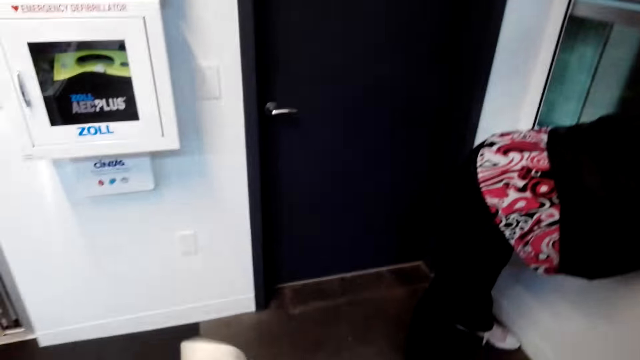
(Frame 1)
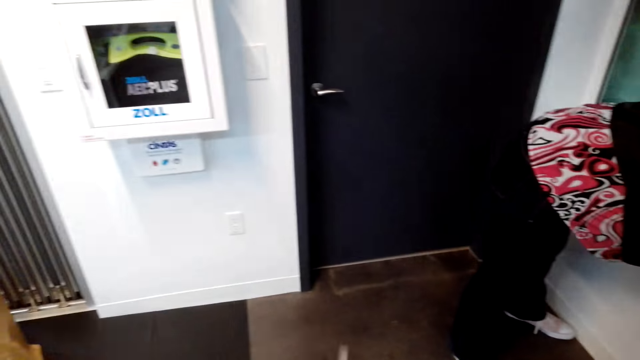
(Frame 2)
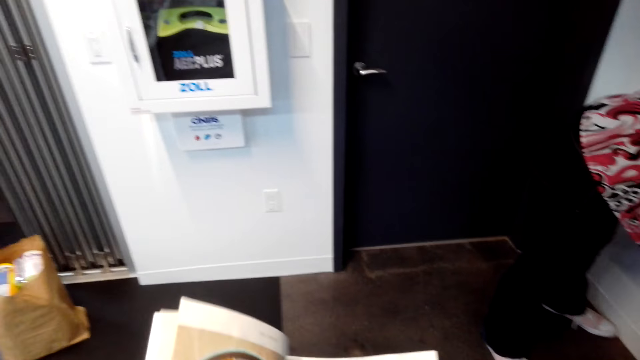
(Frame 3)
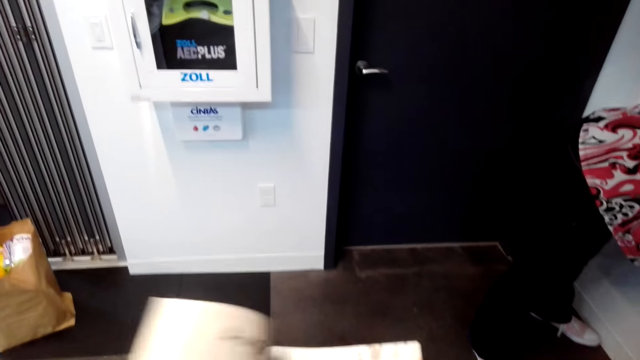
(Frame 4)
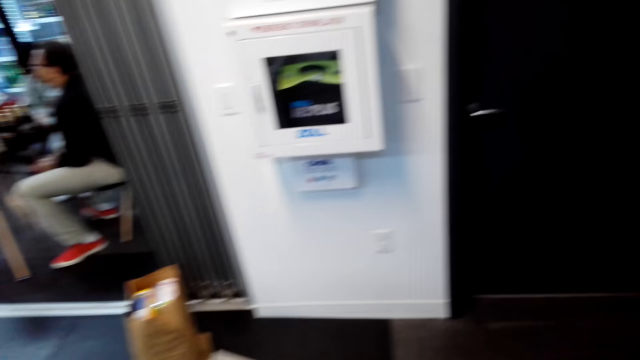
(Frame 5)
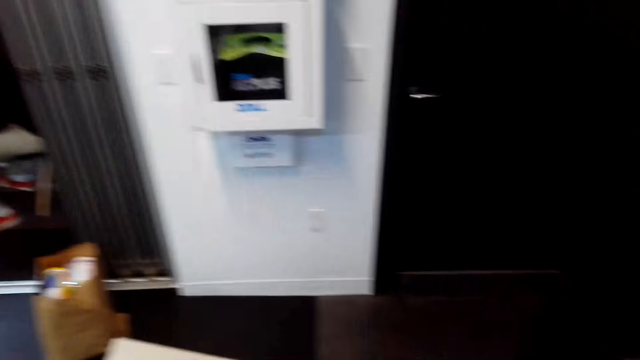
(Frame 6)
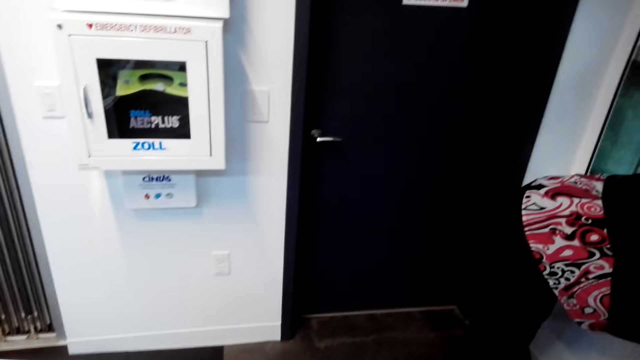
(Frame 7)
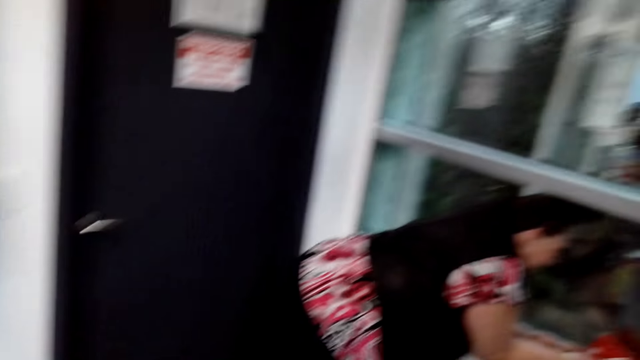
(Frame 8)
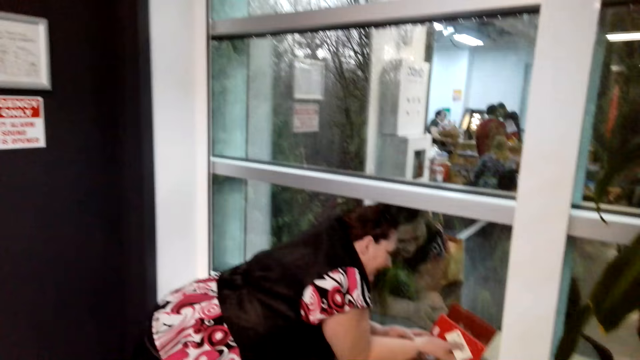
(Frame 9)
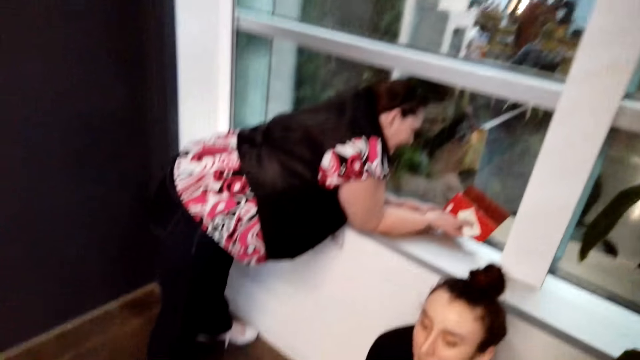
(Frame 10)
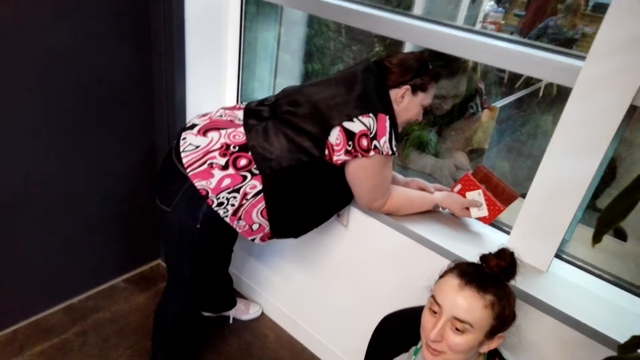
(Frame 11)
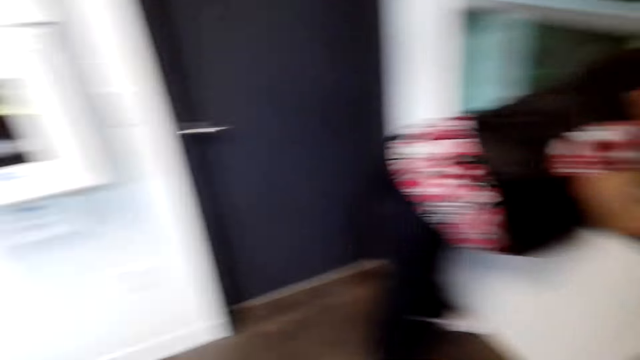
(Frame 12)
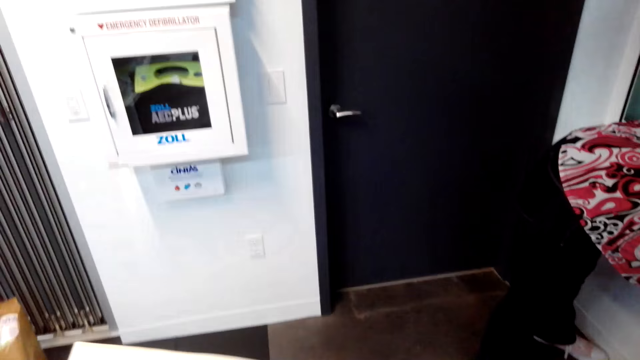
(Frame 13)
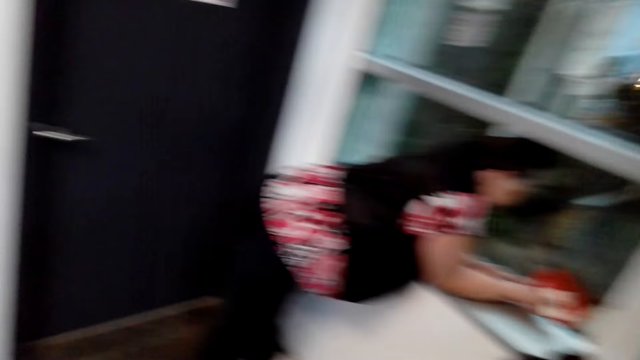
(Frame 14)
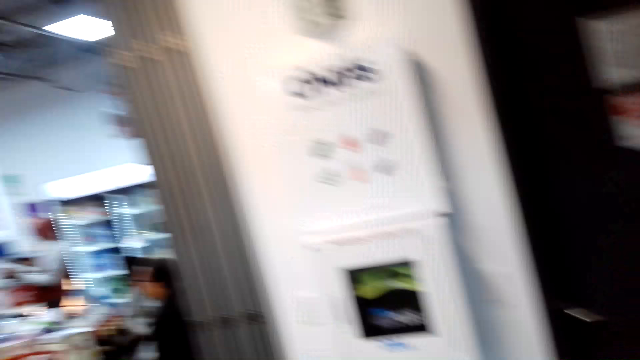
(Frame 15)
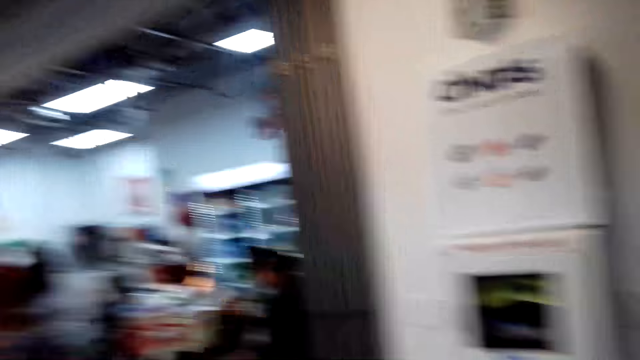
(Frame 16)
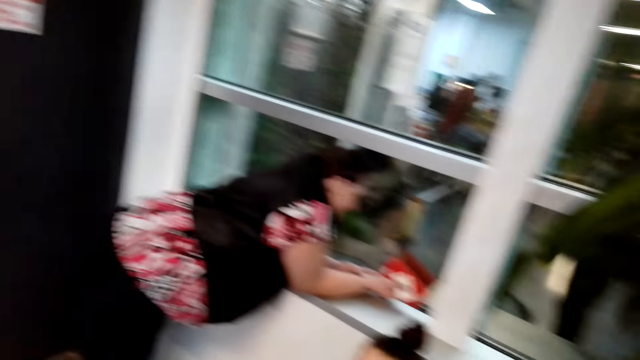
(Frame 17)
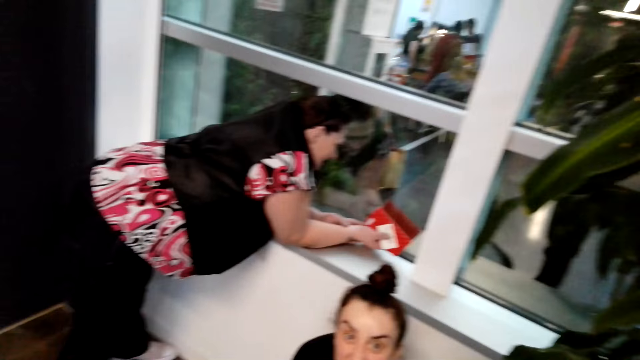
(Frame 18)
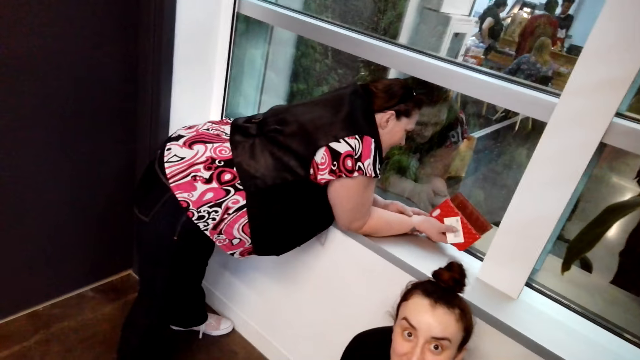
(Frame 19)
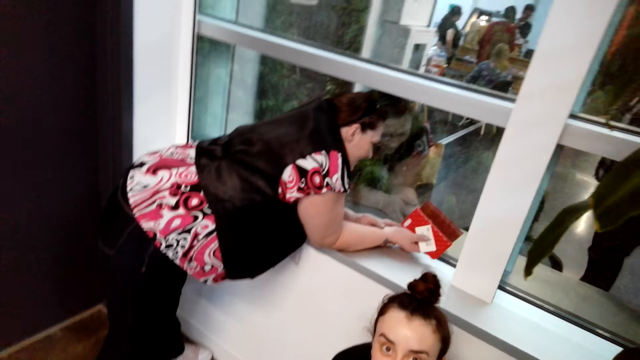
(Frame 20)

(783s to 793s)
The camera wearer laughs with a person and another person. The first person talks to the camera wearer. The camera wearer talks to the first person. They look around.

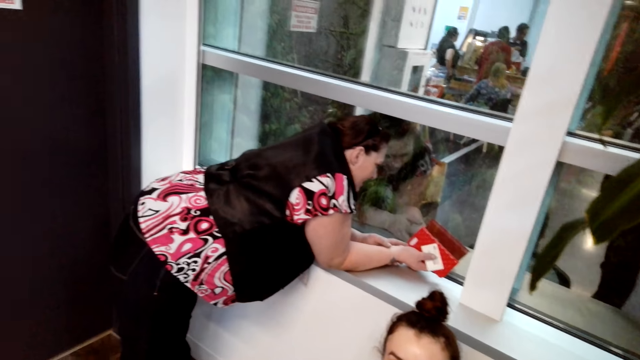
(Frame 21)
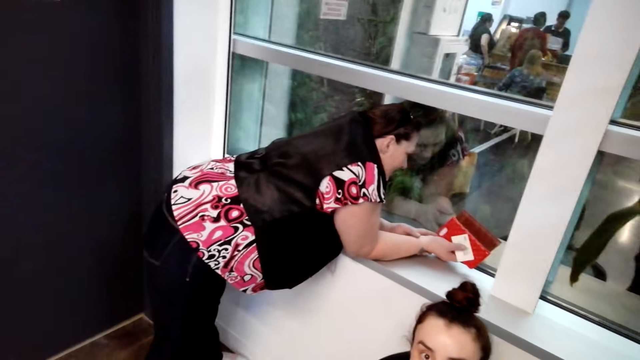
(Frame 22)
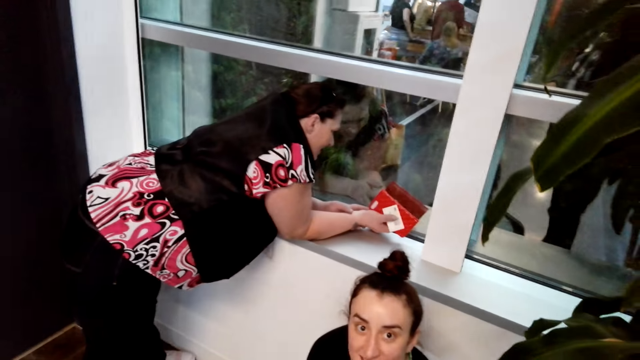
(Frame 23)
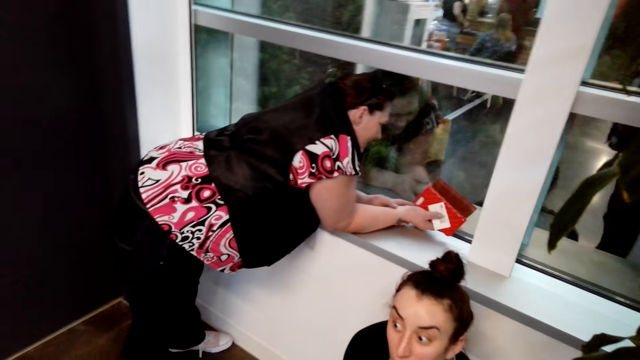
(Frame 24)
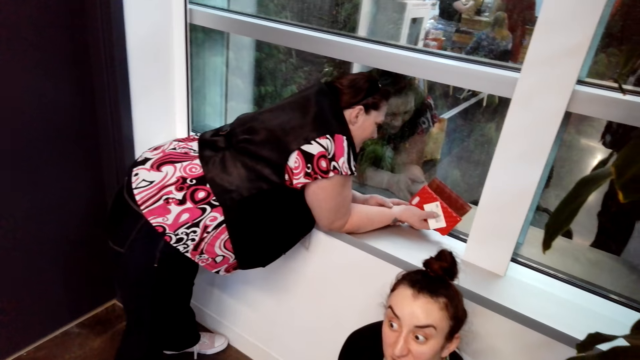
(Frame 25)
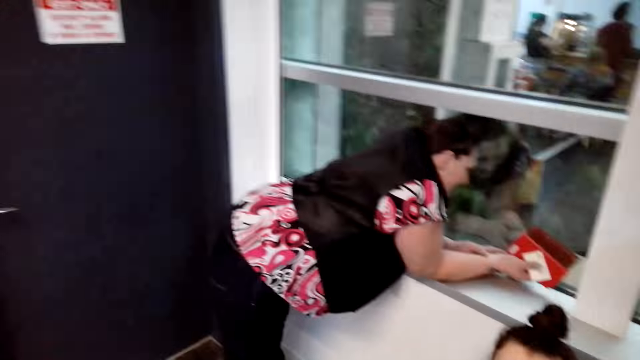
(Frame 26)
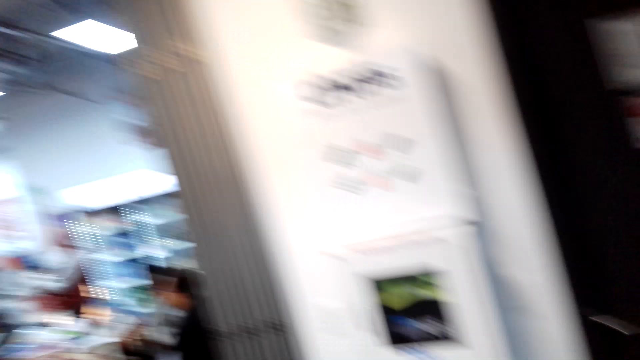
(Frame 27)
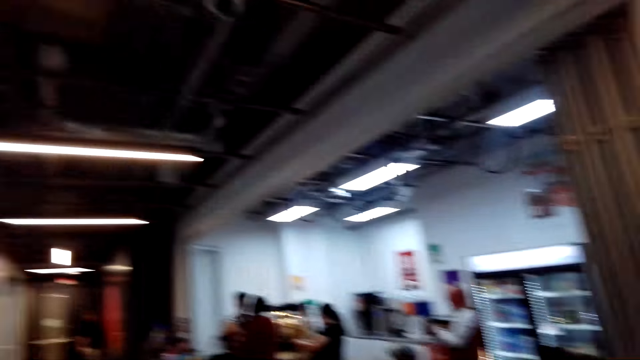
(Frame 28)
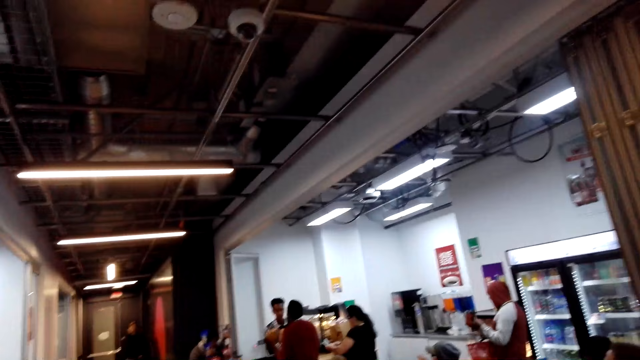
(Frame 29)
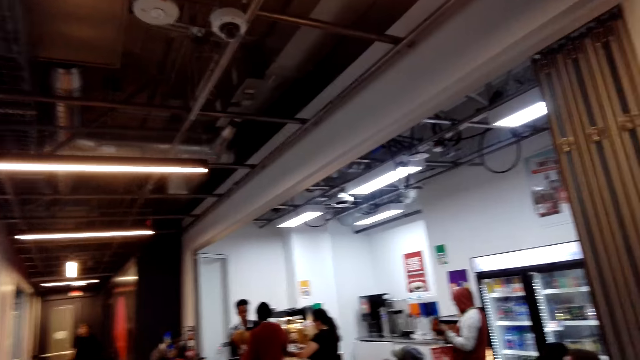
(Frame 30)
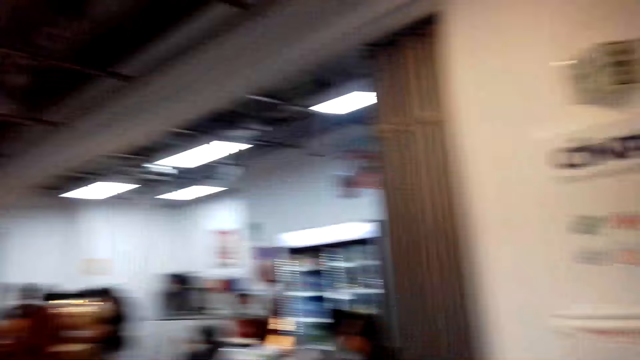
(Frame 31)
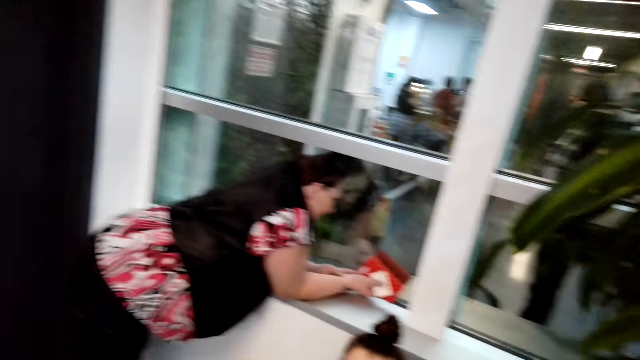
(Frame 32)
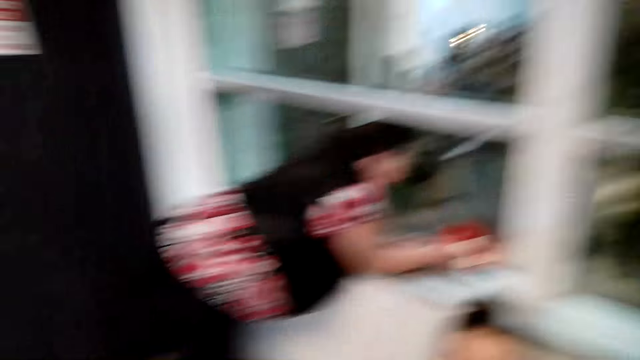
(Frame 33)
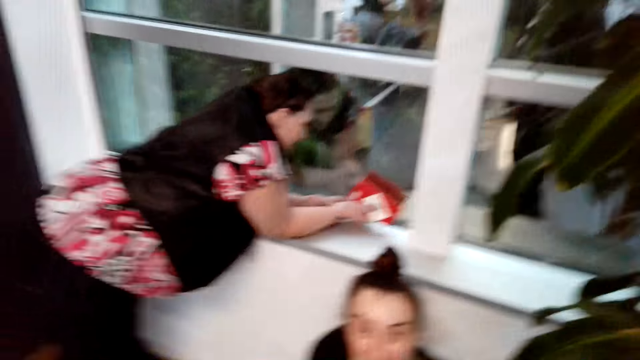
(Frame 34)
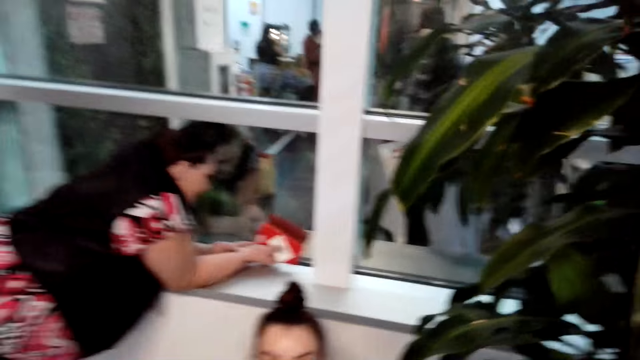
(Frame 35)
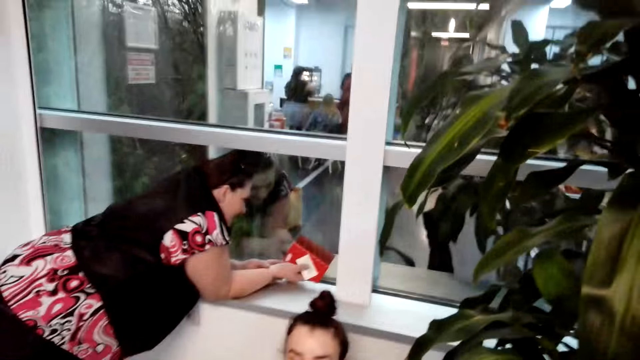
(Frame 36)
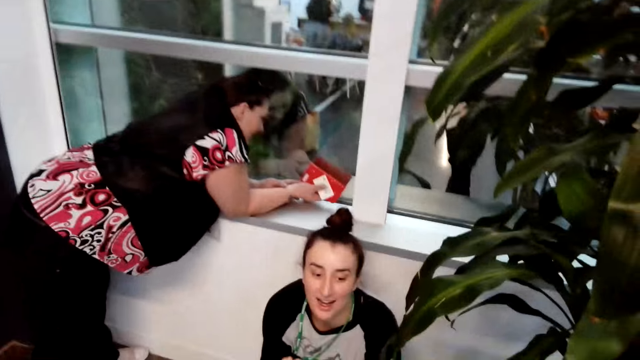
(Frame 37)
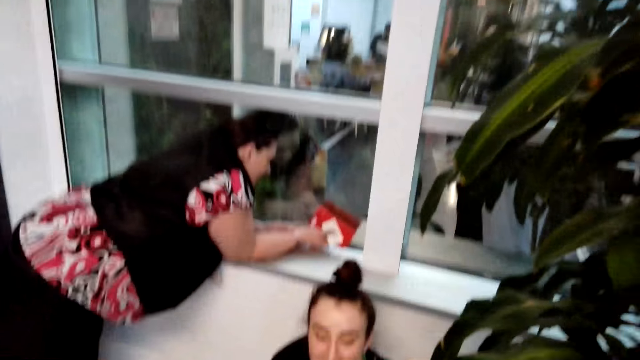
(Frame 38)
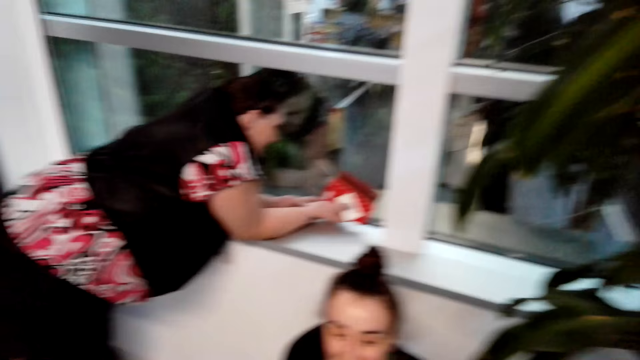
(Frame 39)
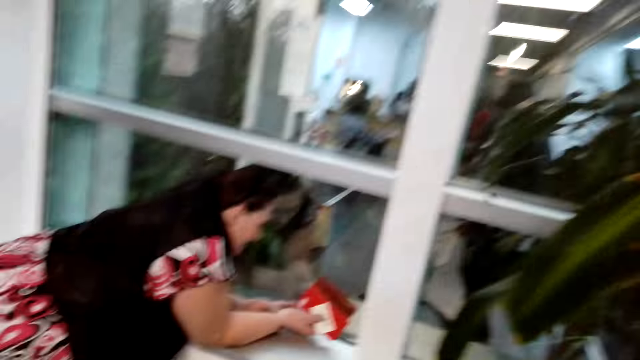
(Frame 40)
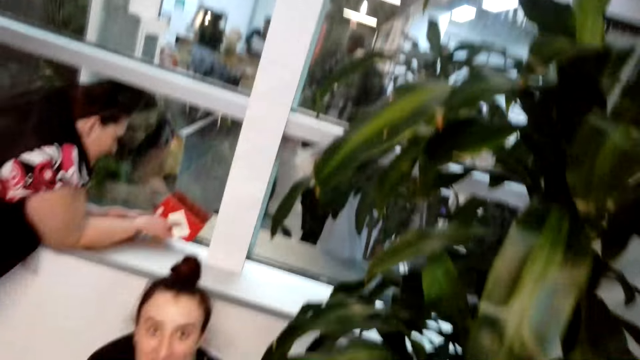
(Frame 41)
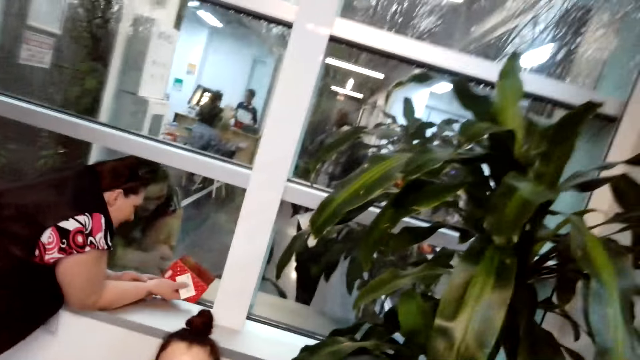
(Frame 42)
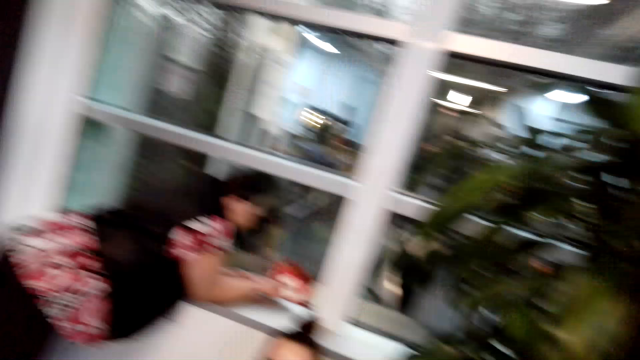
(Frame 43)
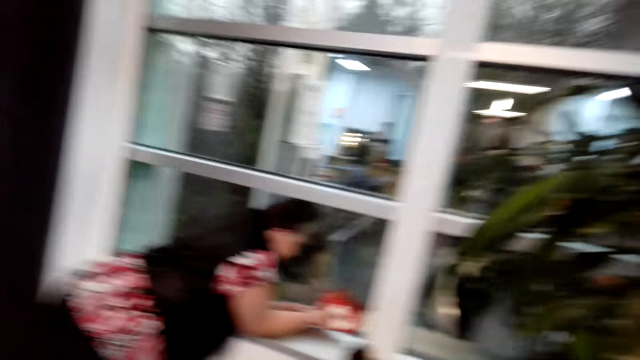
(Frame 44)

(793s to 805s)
A person talks to the camera wearer. The camera wearer talks to the person. He moves his head.
